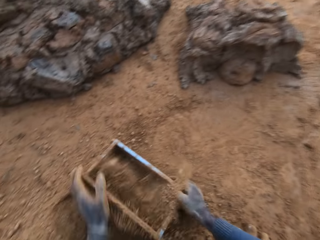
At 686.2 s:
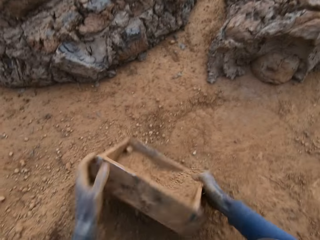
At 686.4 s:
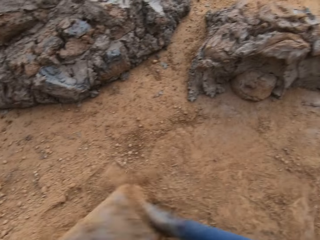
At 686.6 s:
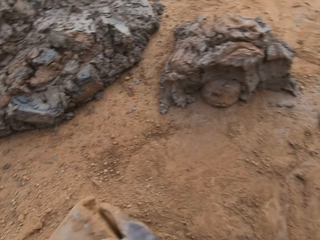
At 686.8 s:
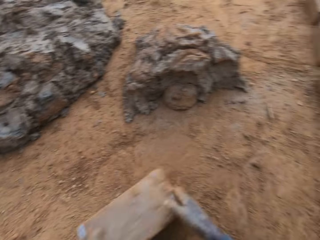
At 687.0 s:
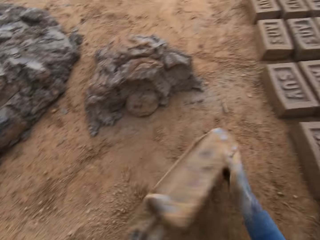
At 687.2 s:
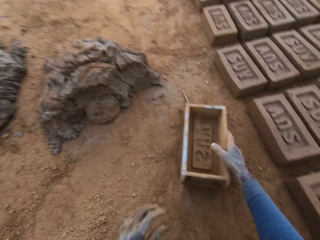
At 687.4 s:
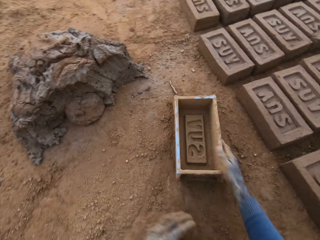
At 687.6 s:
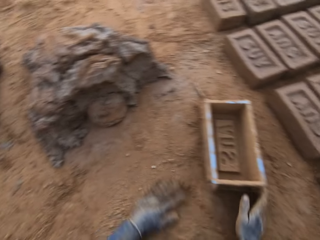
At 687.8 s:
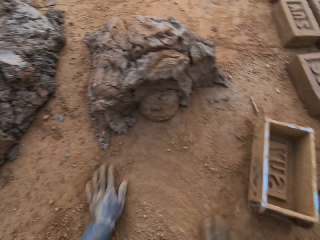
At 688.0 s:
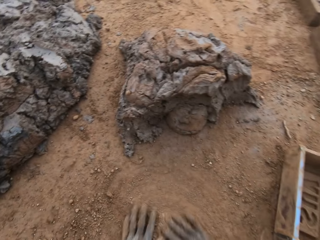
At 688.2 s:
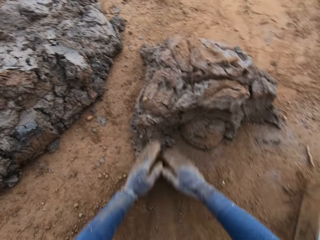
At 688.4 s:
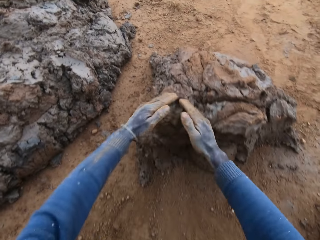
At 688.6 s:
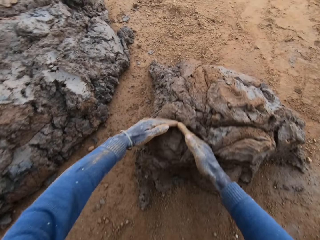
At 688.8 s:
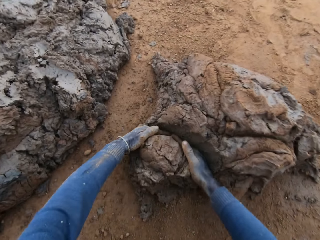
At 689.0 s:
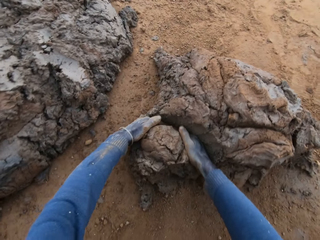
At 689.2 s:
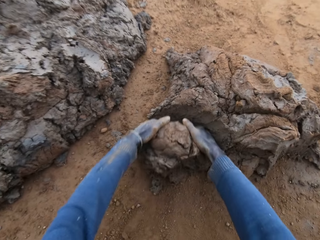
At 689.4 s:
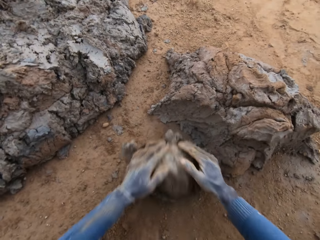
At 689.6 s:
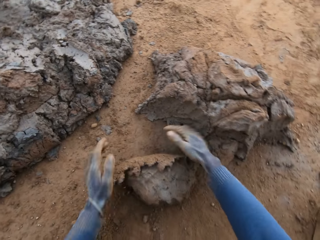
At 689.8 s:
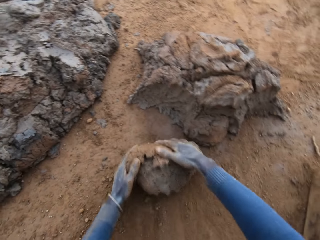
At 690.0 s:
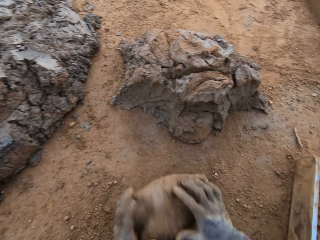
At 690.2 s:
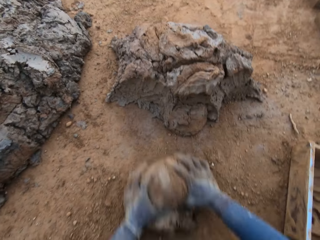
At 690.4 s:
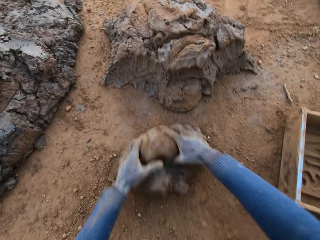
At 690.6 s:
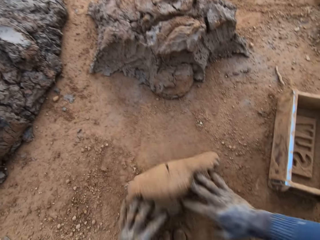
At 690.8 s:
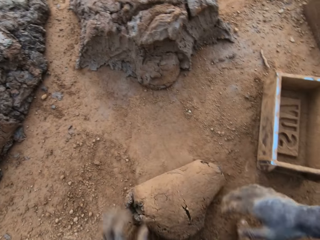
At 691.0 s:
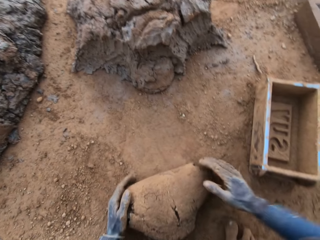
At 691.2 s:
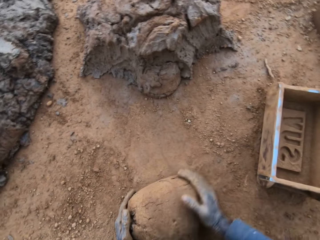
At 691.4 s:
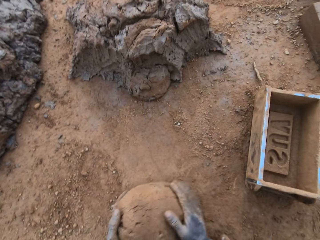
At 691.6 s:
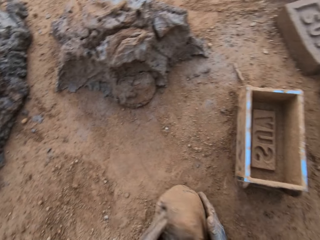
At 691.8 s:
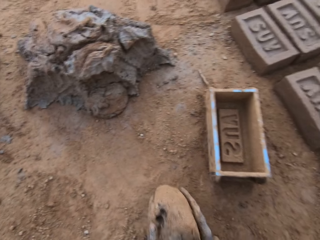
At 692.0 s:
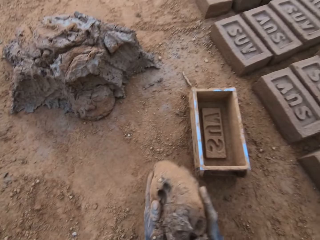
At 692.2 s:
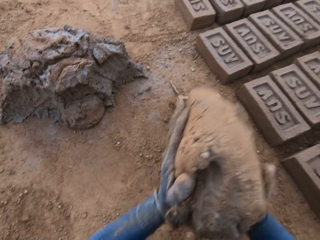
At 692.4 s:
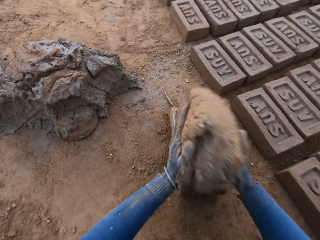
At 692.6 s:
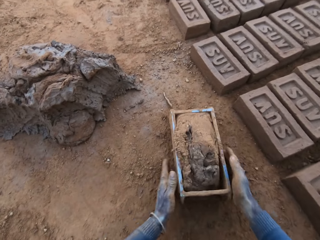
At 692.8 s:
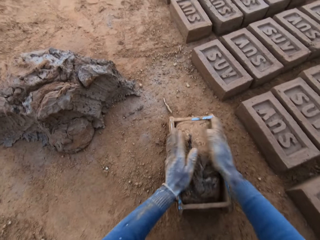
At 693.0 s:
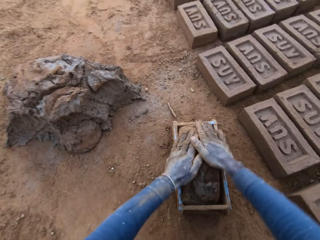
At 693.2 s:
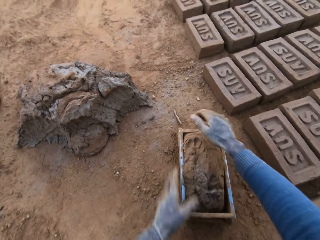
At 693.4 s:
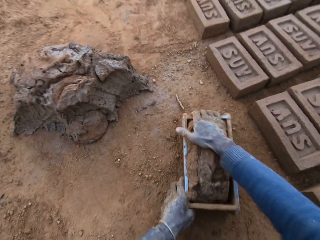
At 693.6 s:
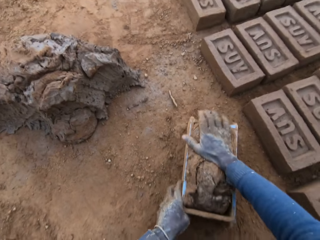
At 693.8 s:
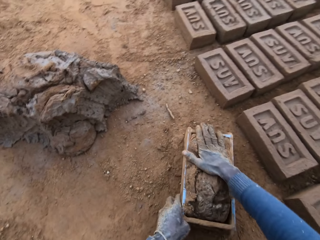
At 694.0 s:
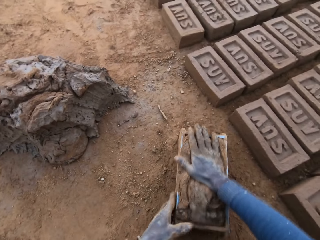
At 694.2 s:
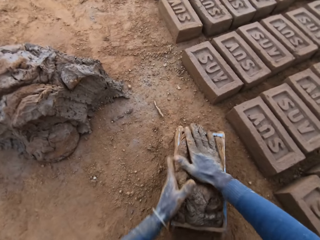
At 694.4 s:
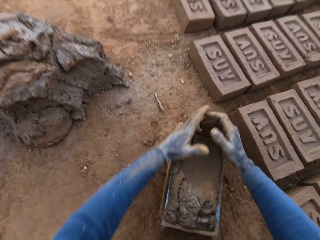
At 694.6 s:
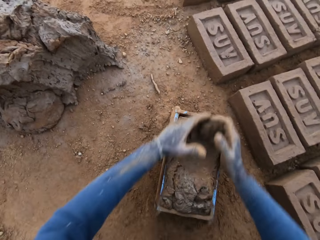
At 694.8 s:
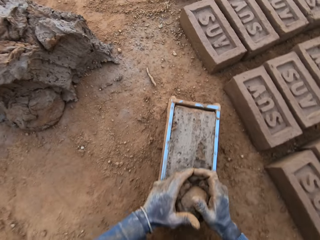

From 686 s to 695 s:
The camera wearer pours the sand in the brick mold or container on the ground. He puts the brick mold on the ground. He slides his hands on the ground. He rubs his hand in the sand. He cuts out mortar or clay from the heap of mortar with his hands. He molds the mortar on the ground. He picks up the clay. He loads the mortar into the brick mold. He moves the container. He scrapes mortar from the brick mold with his hands.

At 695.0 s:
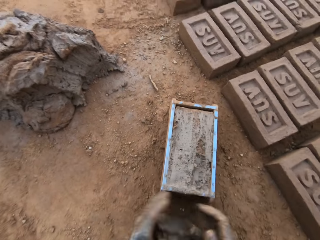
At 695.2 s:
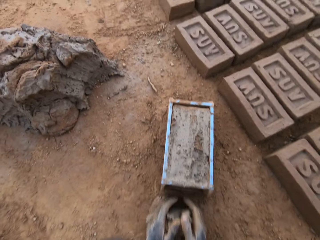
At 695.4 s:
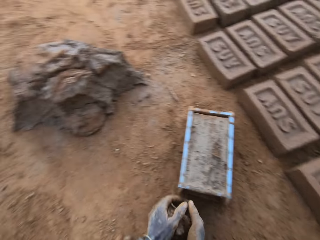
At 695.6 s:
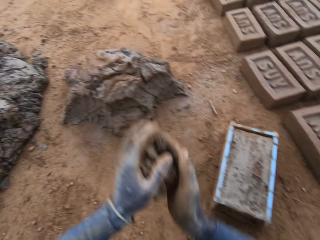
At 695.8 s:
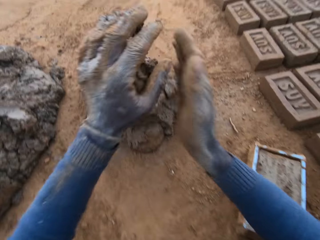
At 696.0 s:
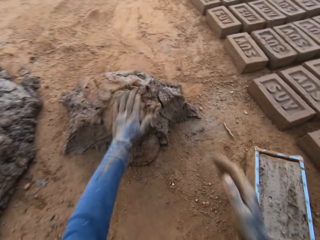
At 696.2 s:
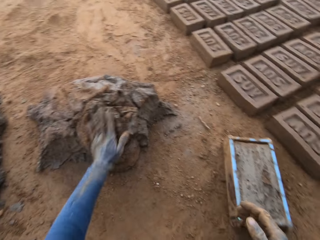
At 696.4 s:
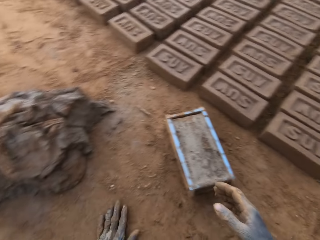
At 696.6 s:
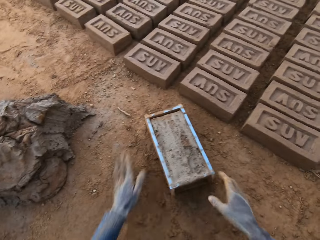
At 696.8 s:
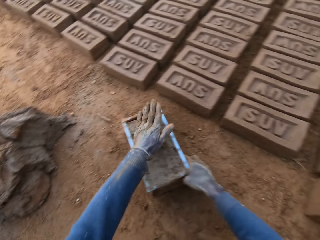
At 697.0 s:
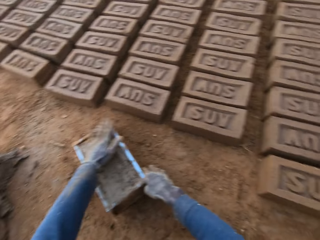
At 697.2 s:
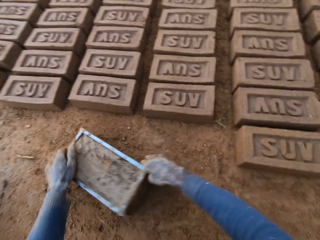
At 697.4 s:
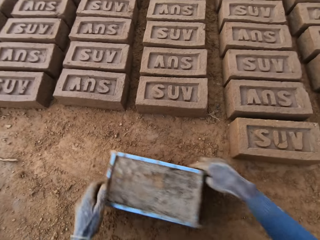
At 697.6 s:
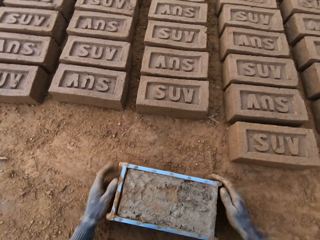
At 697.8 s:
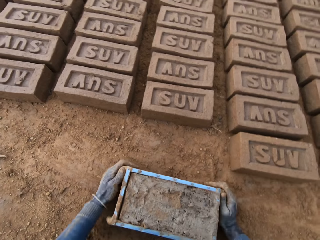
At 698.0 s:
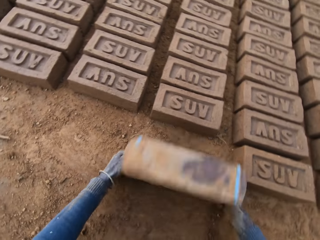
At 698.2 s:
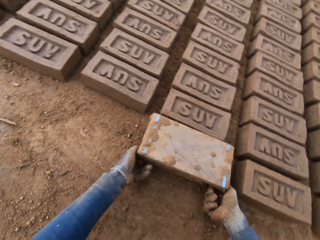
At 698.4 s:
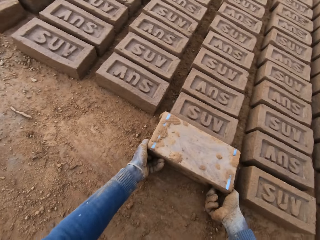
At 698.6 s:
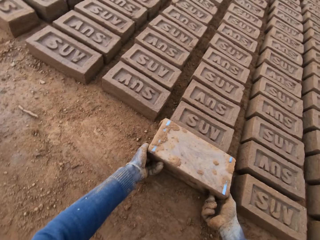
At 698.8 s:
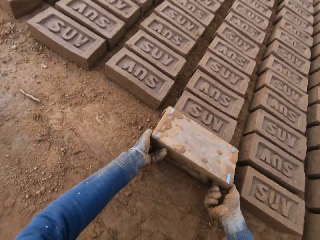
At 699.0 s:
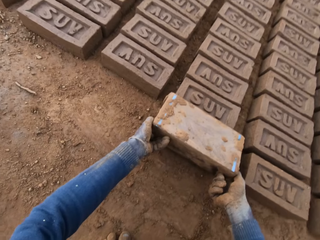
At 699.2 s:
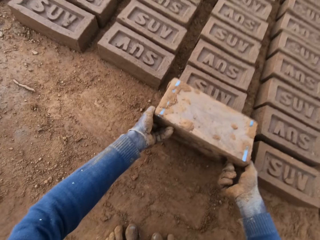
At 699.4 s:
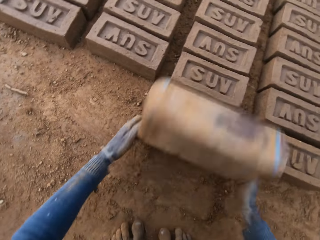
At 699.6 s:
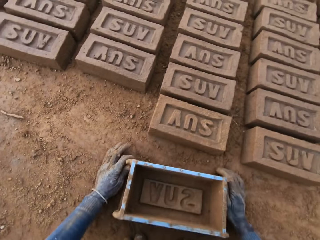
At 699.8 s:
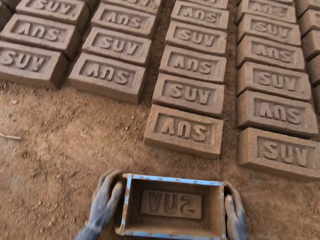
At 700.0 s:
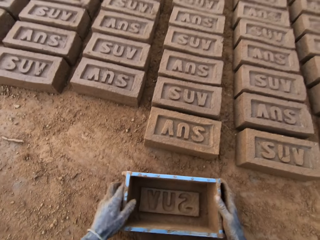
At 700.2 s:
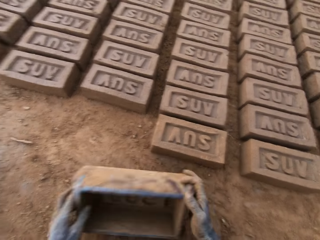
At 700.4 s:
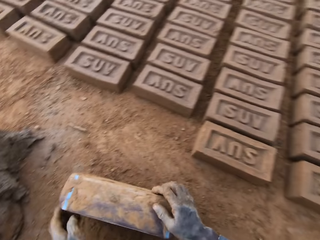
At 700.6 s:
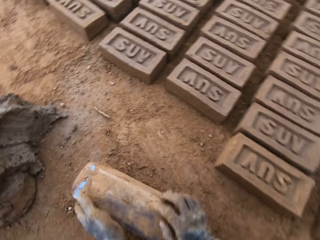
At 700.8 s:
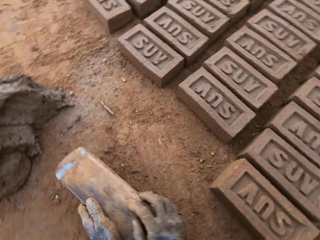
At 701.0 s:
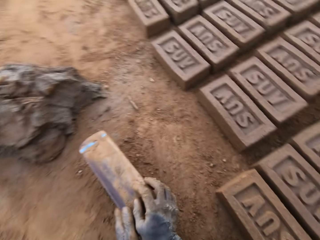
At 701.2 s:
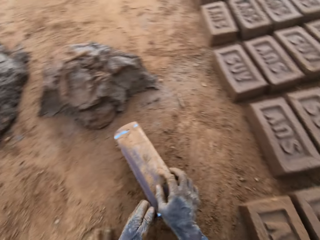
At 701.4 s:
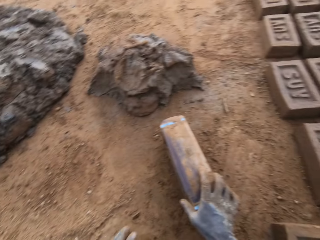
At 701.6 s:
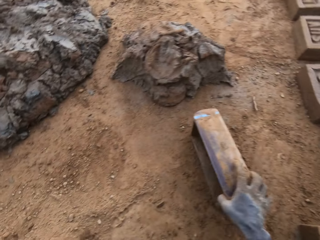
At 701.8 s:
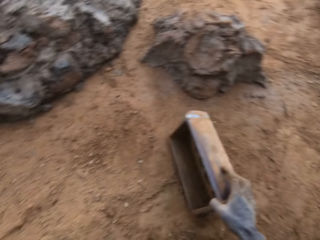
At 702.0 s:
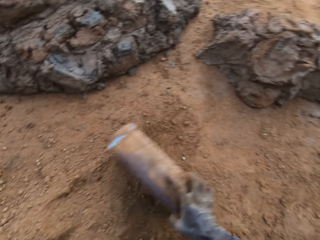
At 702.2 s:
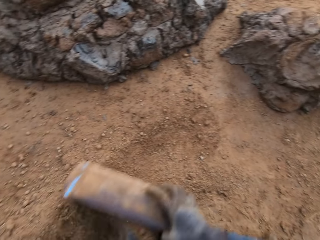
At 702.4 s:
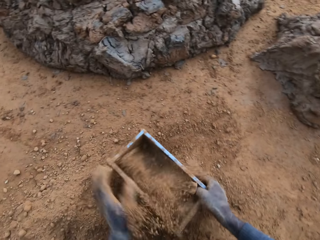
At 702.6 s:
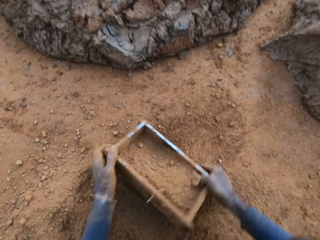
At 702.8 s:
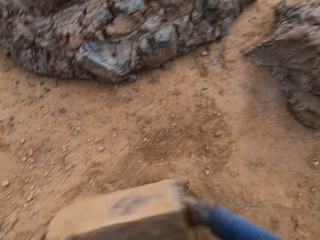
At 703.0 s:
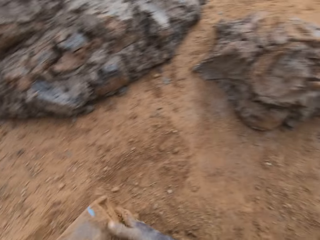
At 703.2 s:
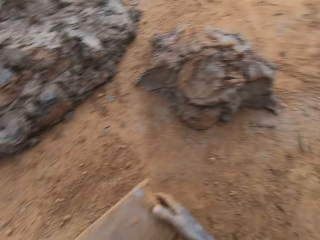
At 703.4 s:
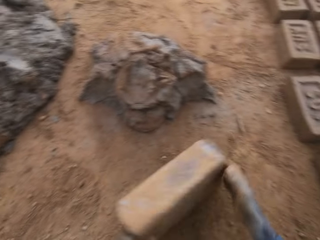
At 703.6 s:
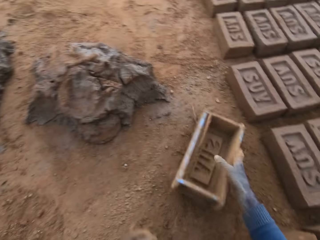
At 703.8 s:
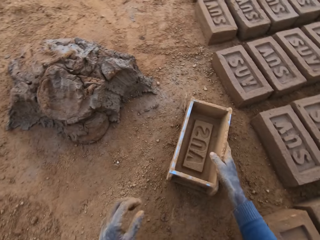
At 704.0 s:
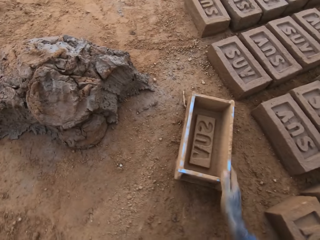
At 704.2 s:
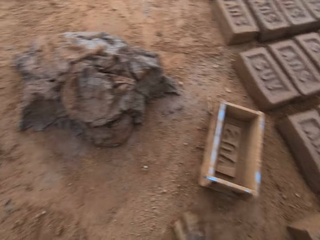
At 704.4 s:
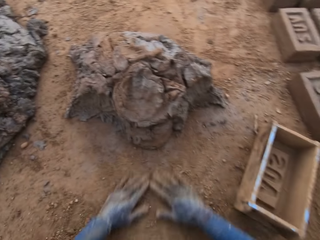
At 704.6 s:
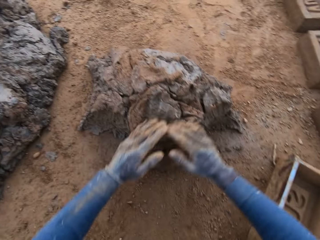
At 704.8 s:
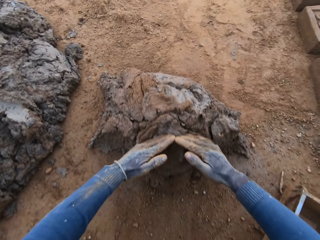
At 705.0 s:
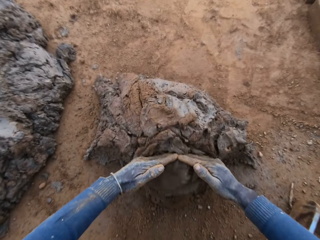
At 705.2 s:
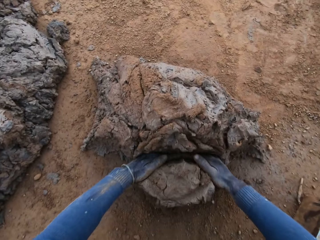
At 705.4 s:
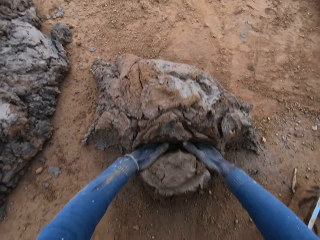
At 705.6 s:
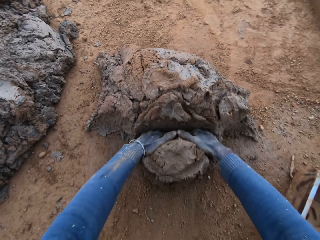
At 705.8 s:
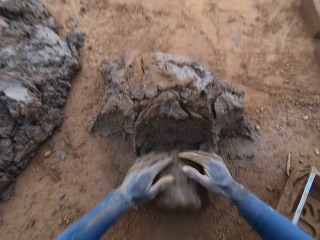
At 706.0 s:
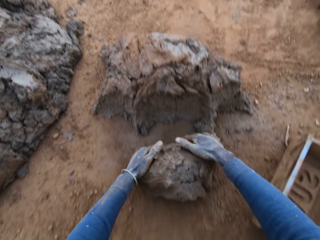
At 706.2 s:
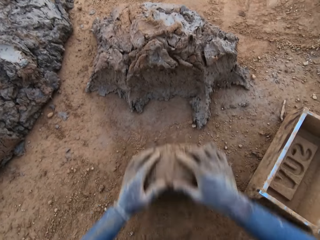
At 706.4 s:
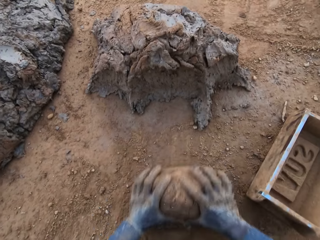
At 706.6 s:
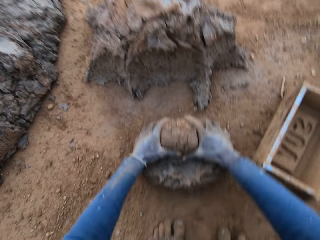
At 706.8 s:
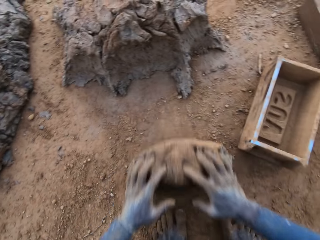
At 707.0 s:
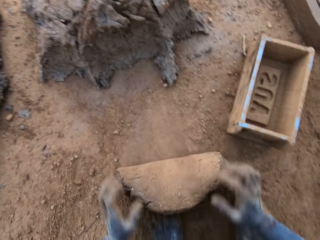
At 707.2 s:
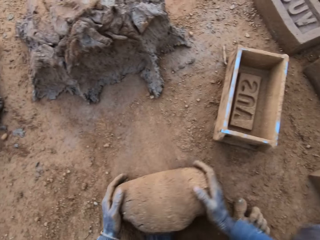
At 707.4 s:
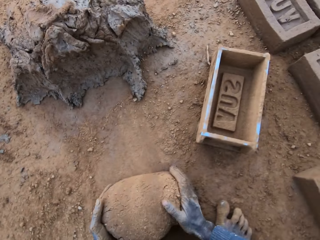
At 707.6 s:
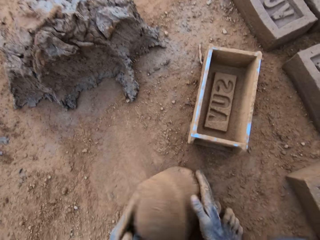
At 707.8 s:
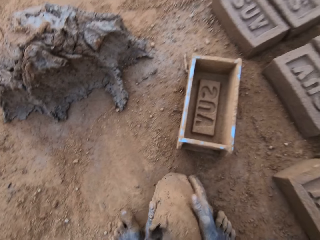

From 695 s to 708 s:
The camera wearer picks up the clay. He drops the mortar or clay in his hand on the heap of mortar. He slides his left hand on the ground. He beats the mortar in the brick mold or container with his left hand. He moves the brick mold closer to the bricks aligned on the ground. He flips the brick mold upside down. He removes the brick mold from the brick. He moves the brick mold to the sandy part. He puts the container down. He packs sand with the brick mold. He pours the sand in the brick mold on the ground. He puts the brick mold on the ground. He slides his hands on the ground. He cuts out mortar from the heap of mortar with his hands. He molds the mortar on the ground.
